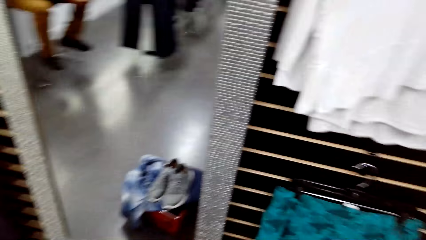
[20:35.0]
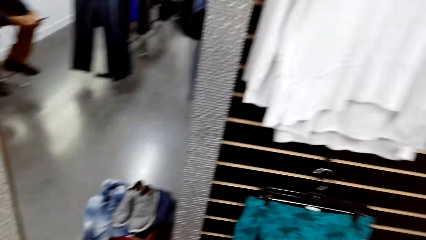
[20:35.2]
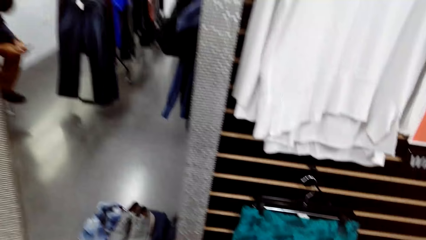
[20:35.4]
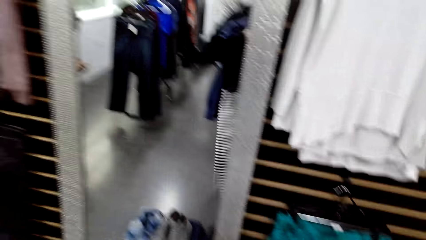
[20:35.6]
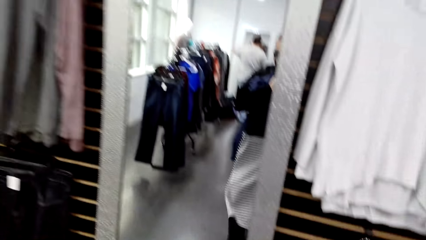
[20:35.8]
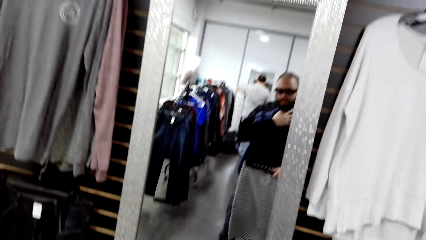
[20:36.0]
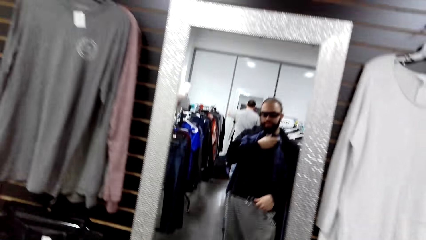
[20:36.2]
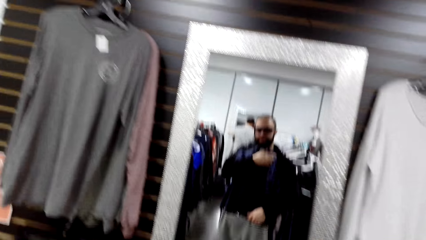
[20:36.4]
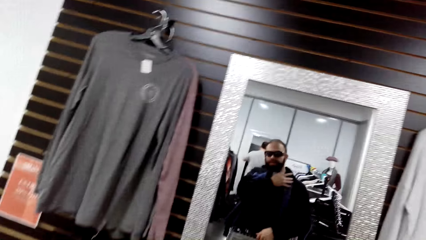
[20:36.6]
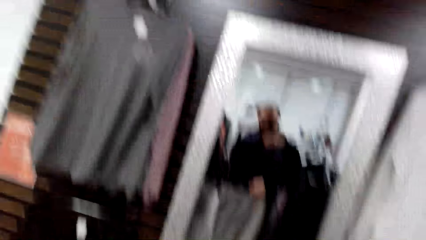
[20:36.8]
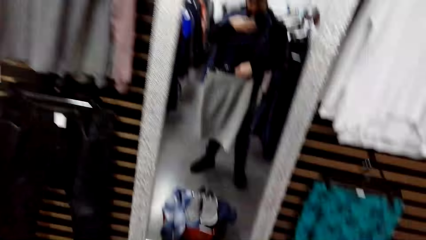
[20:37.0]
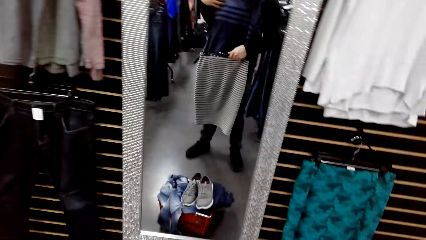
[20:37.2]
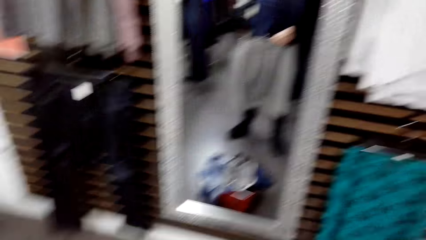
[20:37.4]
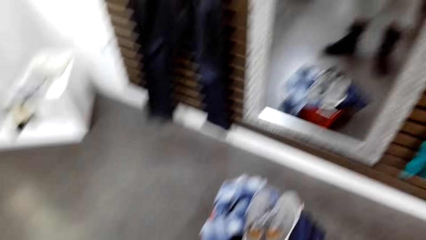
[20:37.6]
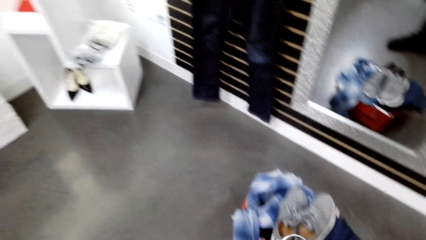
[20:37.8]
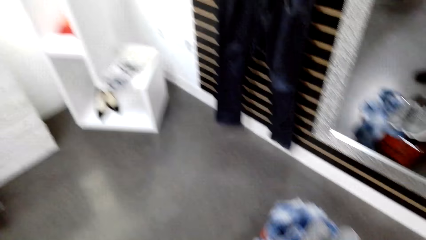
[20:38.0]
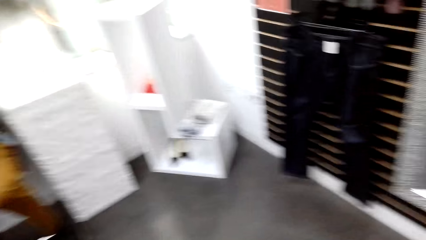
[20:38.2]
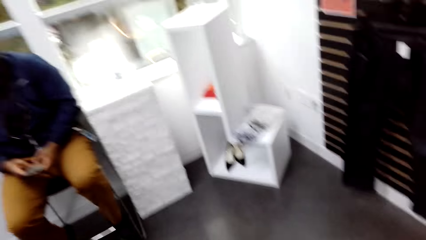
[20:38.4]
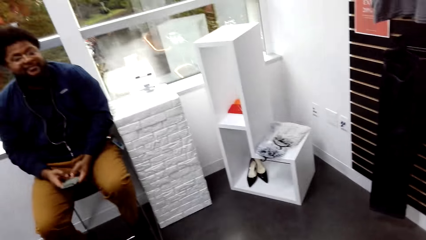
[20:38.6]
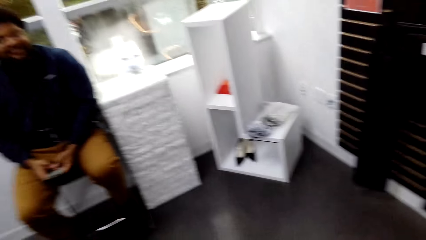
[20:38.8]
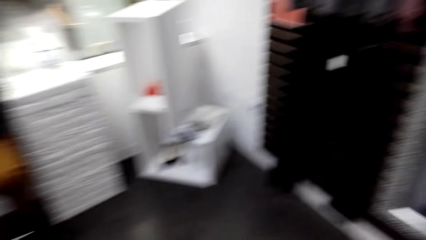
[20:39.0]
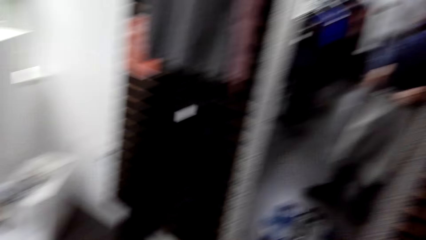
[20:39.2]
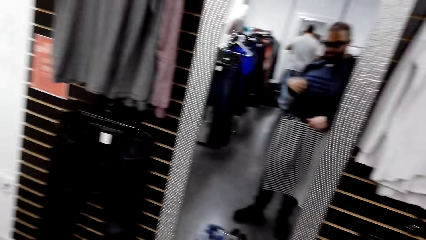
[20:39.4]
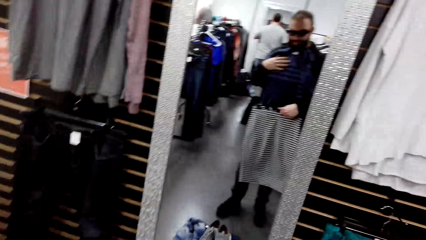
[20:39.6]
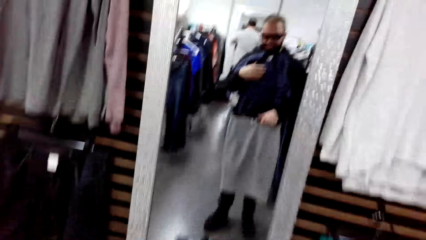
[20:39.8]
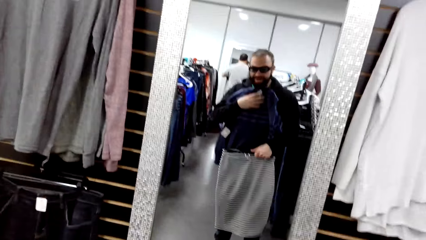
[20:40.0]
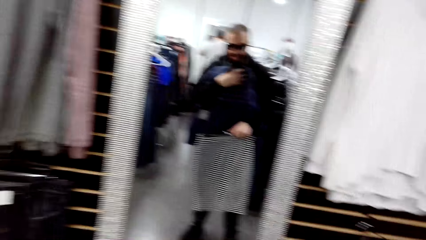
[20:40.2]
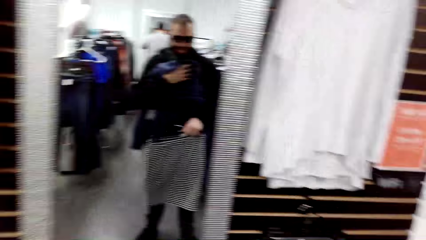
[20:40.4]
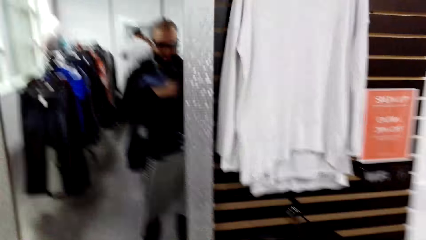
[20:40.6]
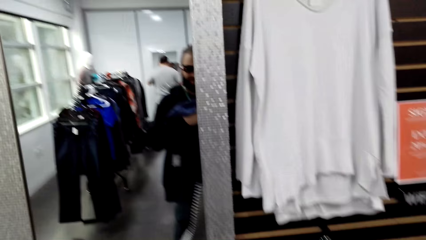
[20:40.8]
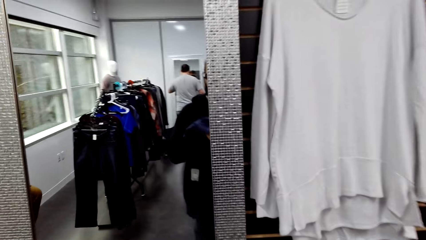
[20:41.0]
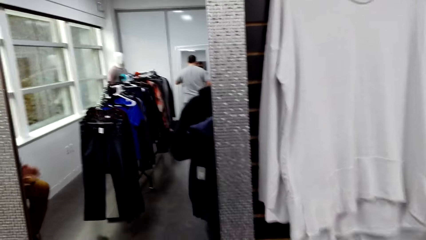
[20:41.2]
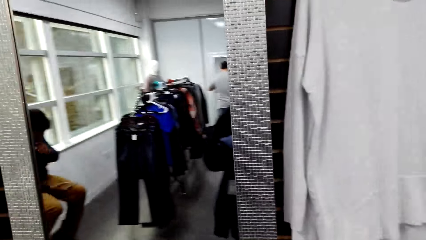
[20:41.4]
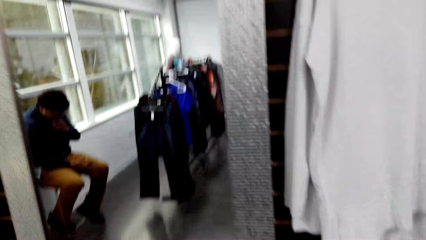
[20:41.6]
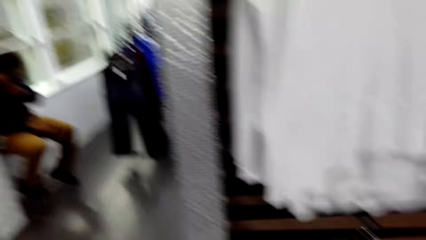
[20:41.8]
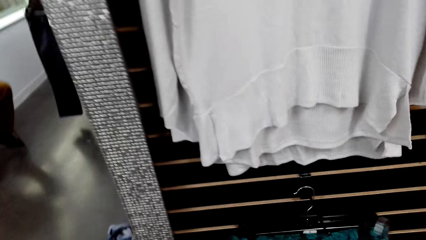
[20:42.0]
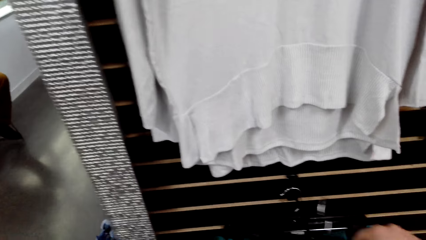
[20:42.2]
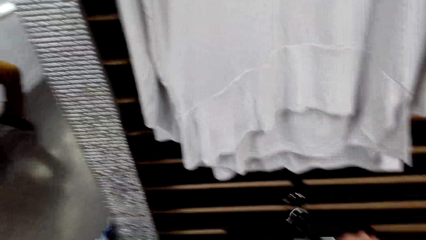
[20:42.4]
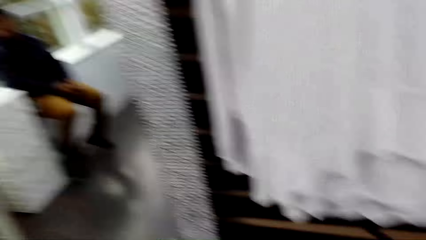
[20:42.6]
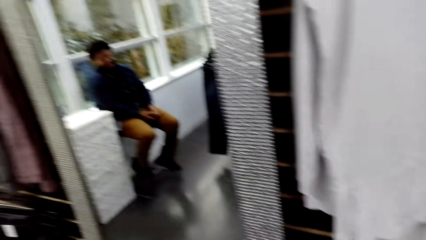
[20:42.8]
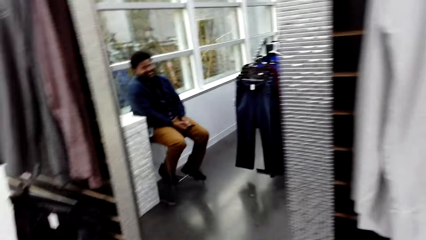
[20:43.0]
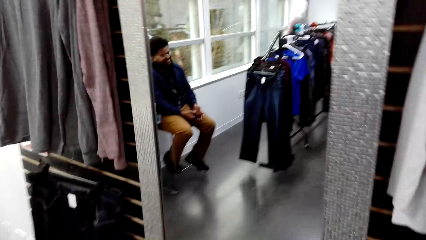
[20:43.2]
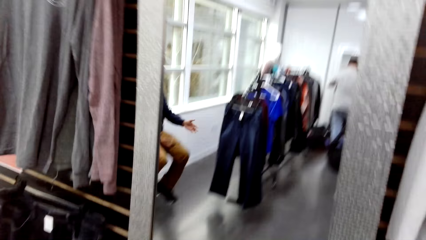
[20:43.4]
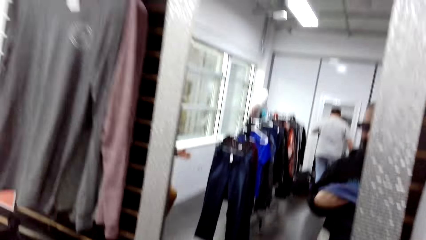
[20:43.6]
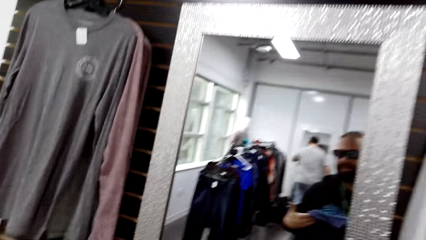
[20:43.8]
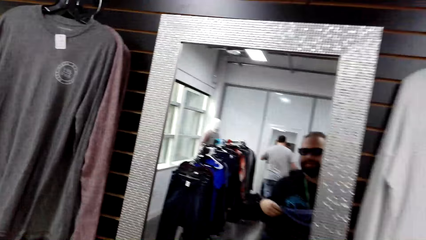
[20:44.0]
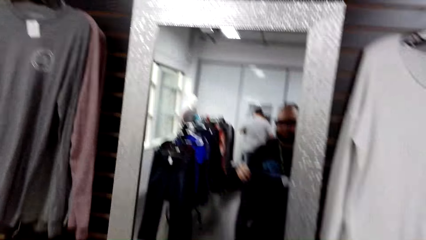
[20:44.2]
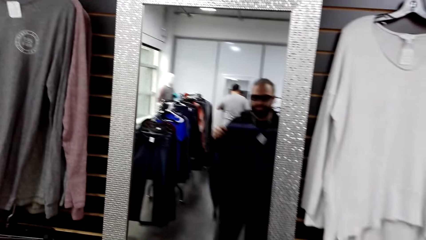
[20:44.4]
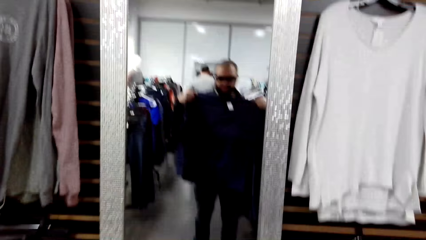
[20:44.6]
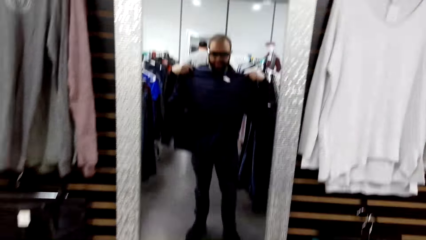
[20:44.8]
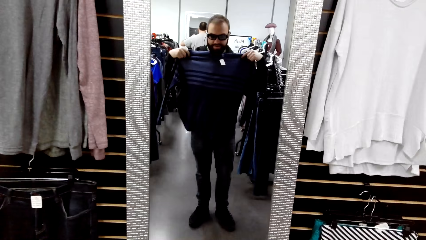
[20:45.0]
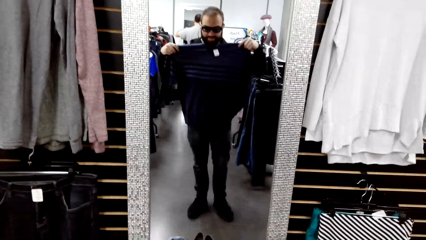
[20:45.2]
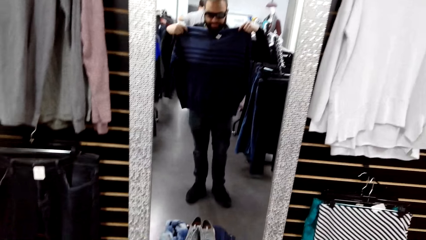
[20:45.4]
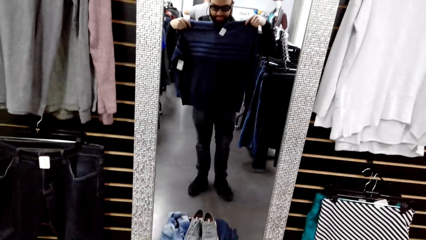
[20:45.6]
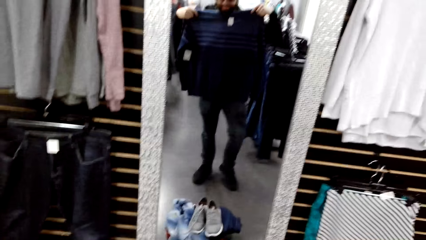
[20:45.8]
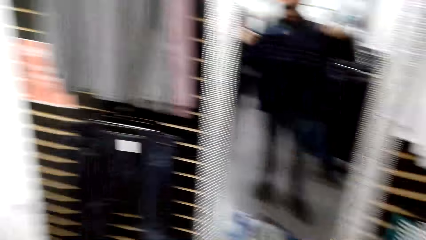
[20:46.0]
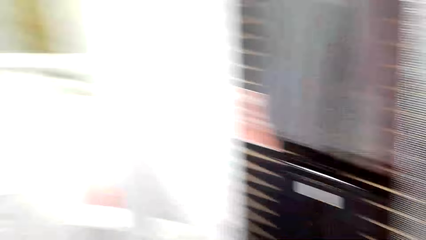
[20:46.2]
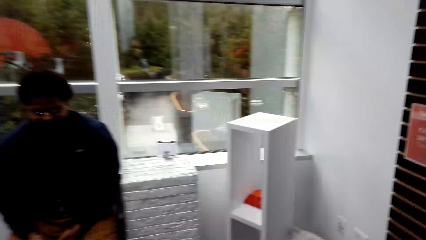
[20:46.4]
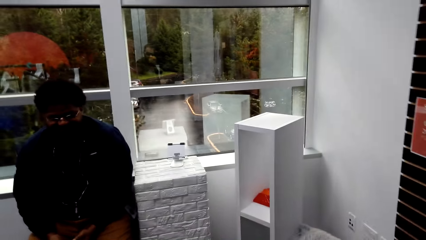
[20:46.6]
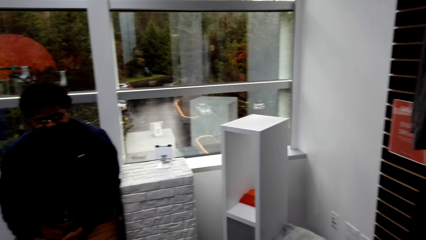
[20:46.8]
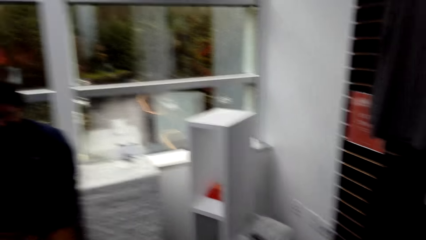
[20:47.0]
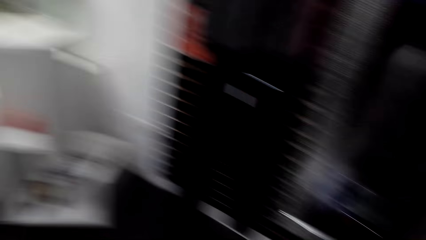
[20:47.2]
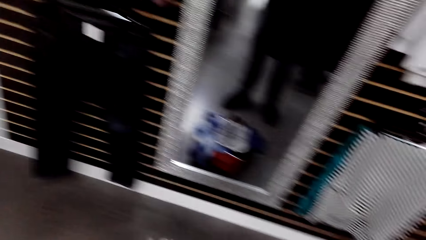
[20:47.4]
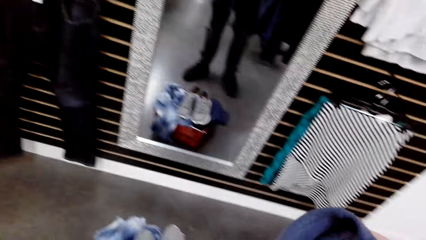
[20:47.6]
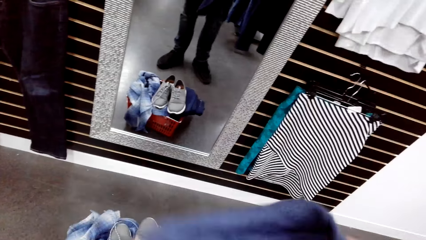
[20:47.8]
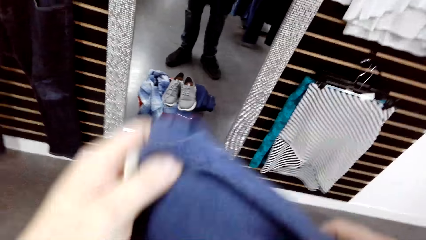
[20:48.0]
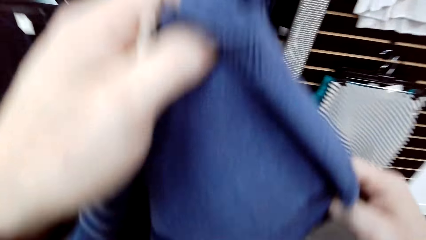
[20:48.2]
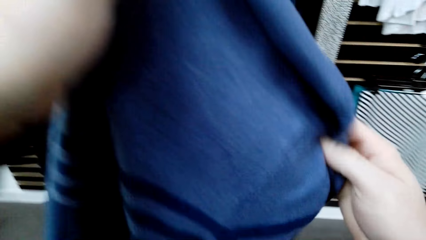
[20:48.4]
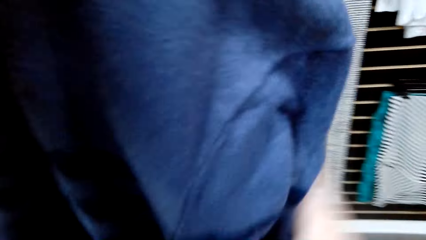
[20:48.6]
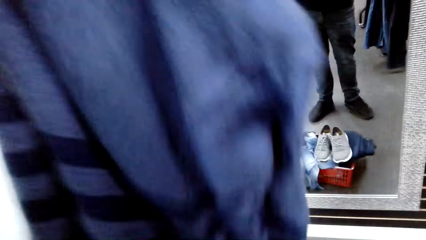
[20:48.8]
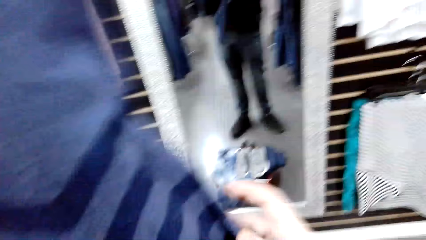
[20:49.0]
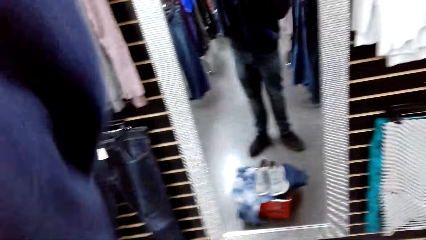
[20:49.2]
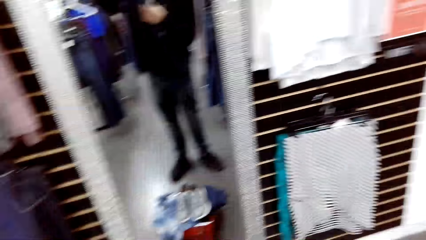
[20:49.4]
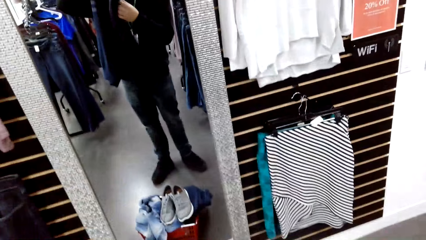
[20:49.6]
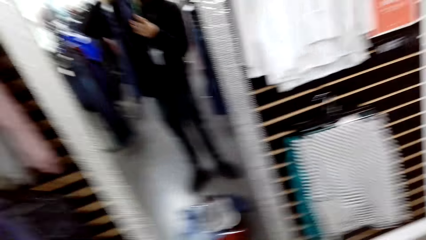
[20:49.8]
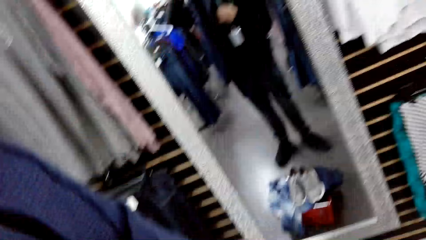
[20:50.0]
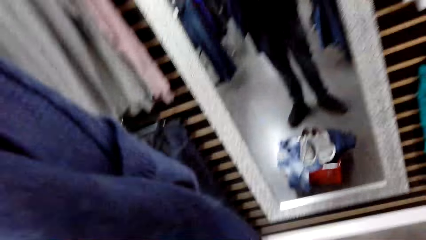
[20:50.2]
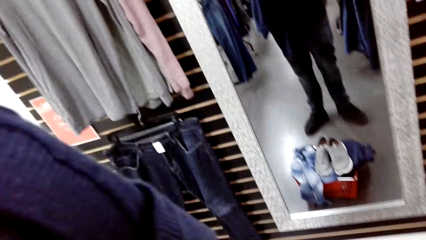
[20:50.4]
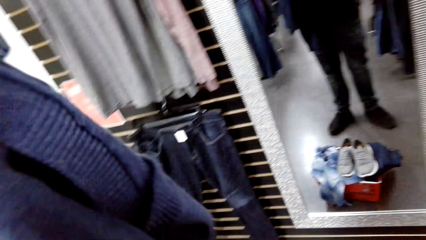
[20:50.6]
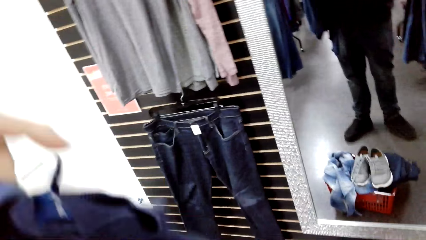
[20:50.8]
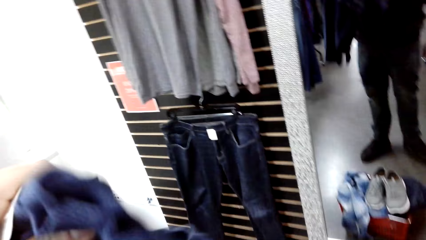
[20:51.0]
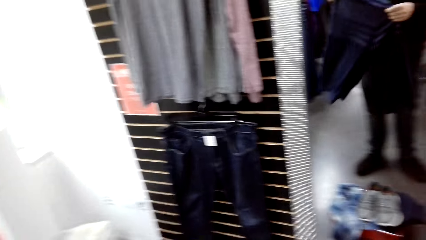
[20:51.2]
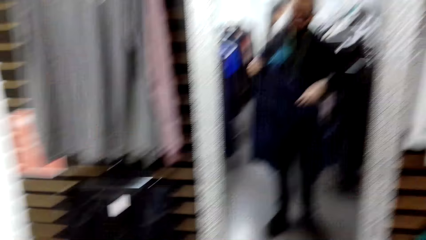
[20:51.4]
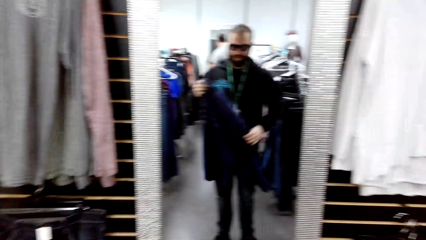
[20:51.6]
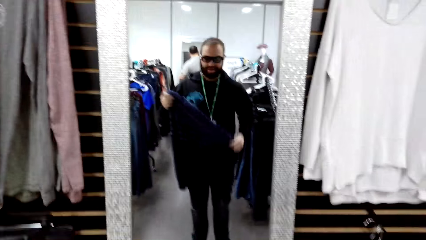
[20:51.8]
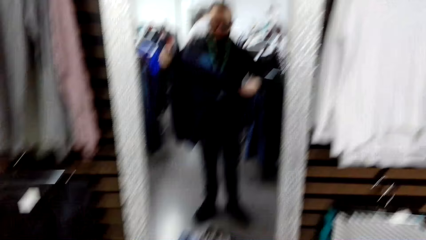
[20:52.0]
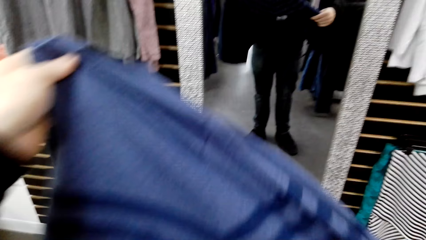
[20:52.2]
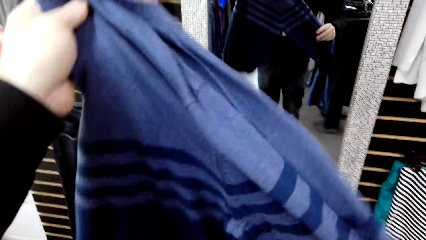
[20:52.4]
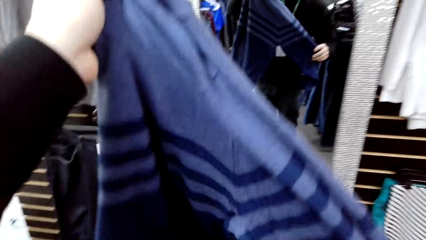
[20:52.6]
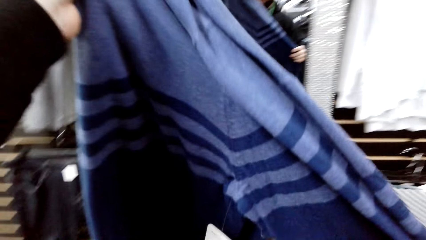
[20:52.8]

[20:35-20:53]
The camera wearer converses to a person. They look around. They hang a skirt on a wall cloth rack. They hold a sweater on a mirror. They hold clothes. They fold the sweater. They raise a cloth.
